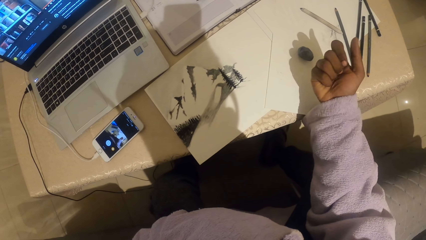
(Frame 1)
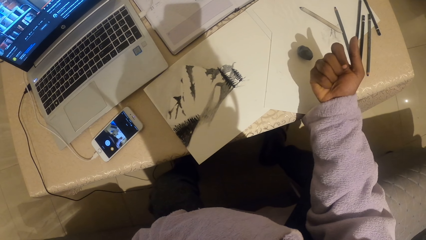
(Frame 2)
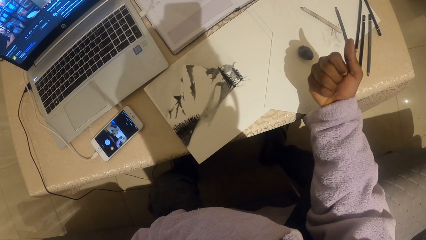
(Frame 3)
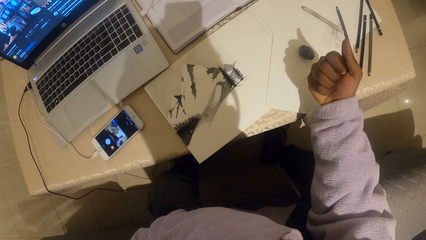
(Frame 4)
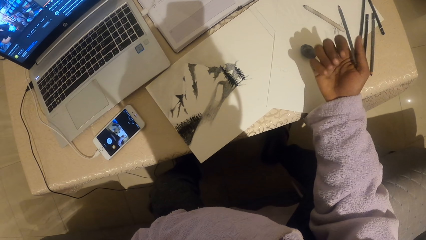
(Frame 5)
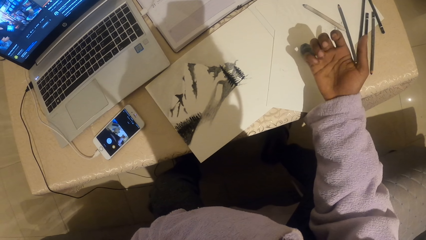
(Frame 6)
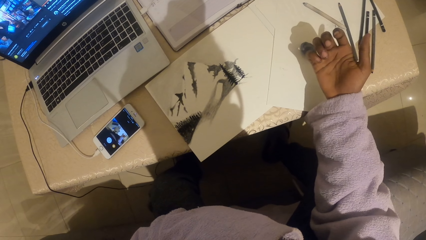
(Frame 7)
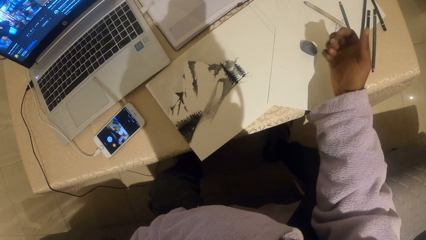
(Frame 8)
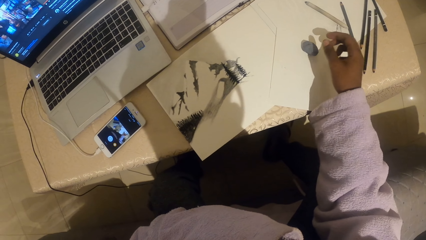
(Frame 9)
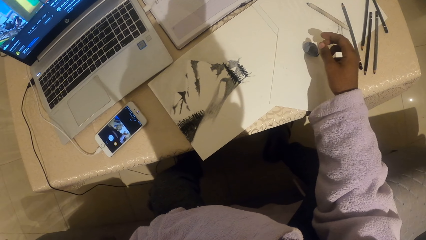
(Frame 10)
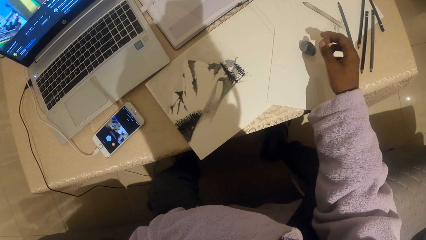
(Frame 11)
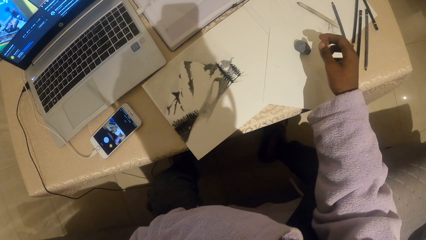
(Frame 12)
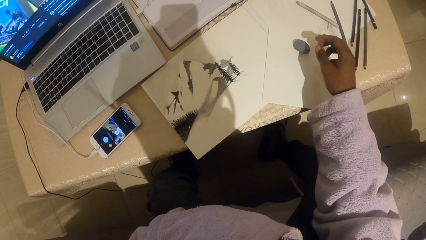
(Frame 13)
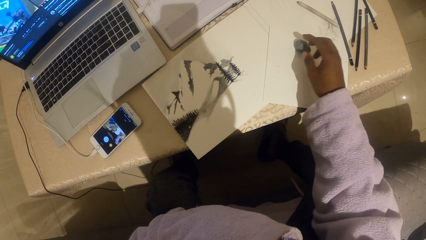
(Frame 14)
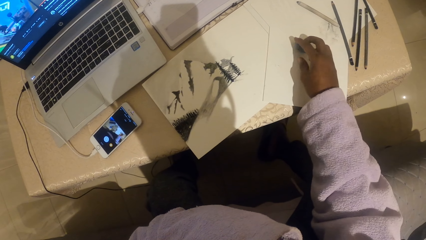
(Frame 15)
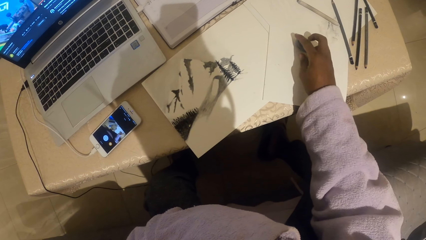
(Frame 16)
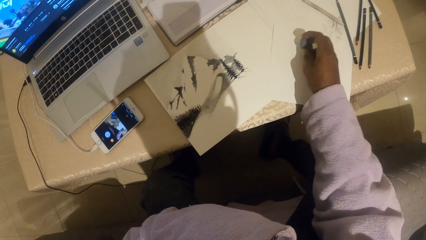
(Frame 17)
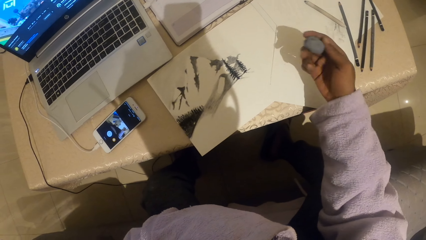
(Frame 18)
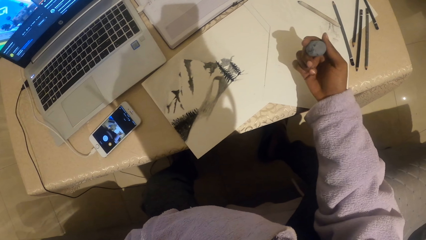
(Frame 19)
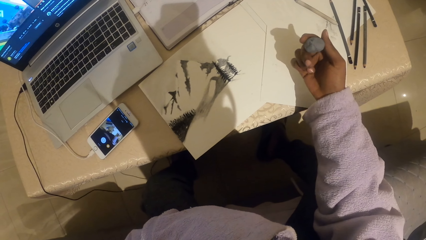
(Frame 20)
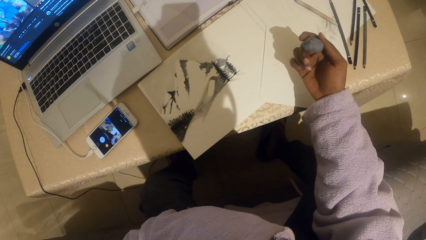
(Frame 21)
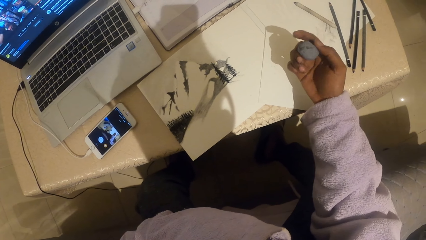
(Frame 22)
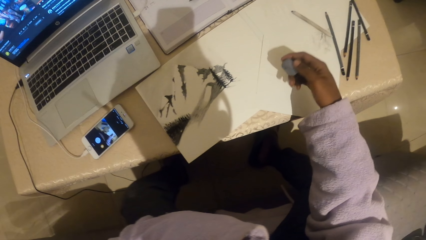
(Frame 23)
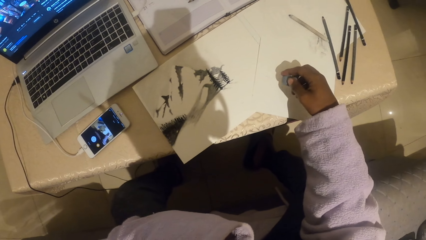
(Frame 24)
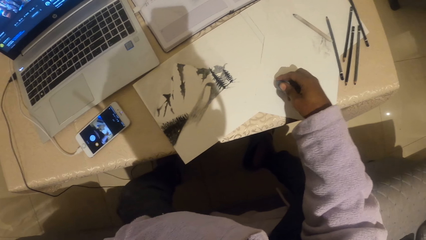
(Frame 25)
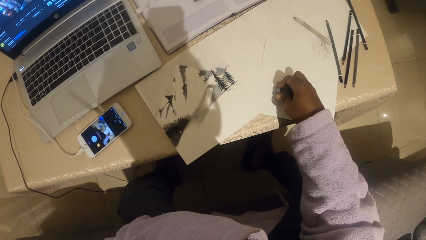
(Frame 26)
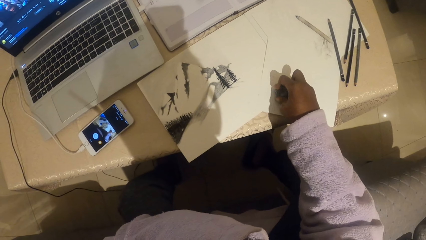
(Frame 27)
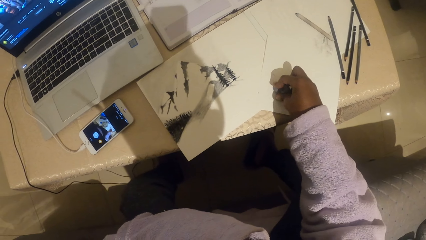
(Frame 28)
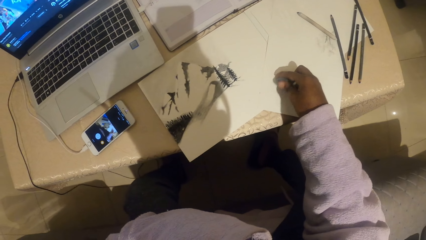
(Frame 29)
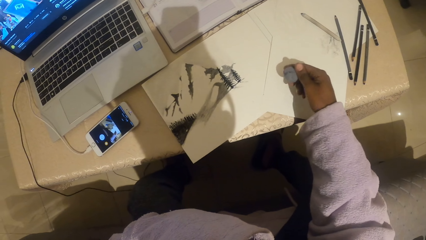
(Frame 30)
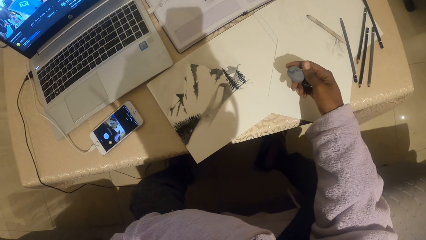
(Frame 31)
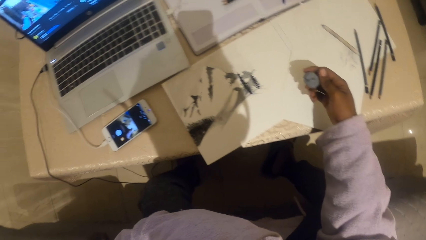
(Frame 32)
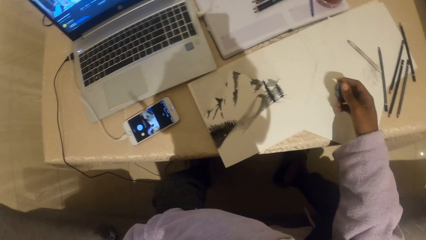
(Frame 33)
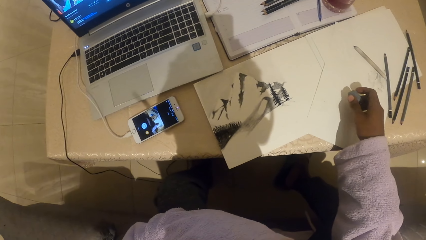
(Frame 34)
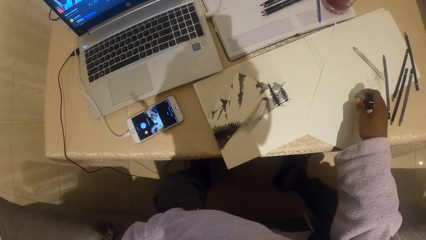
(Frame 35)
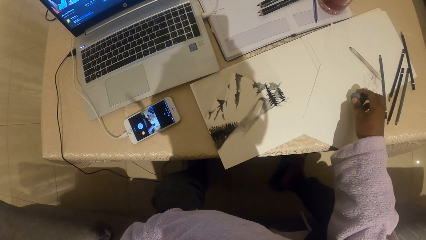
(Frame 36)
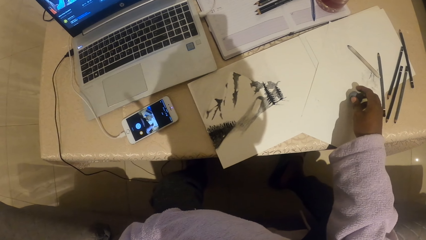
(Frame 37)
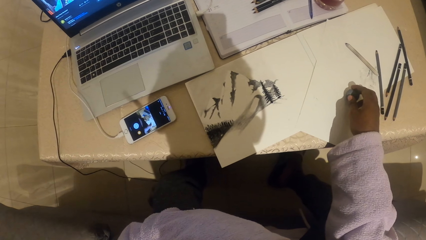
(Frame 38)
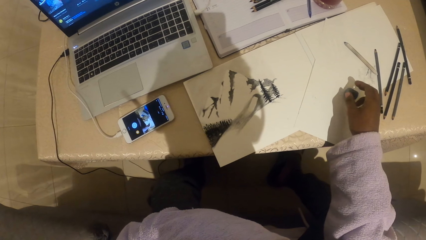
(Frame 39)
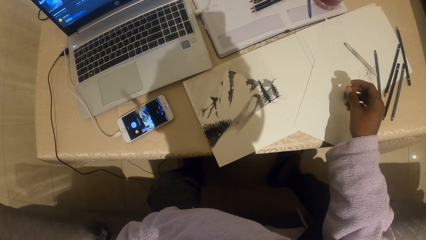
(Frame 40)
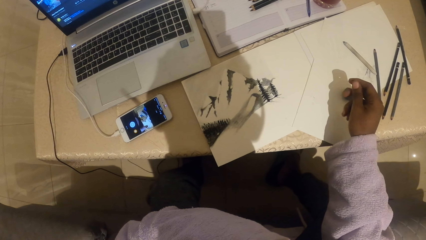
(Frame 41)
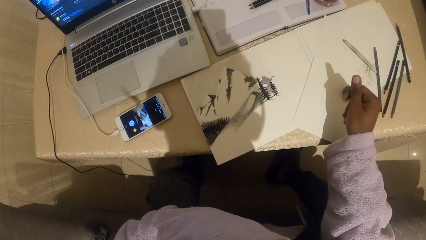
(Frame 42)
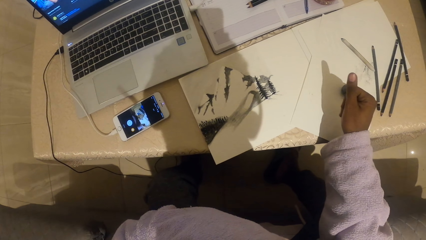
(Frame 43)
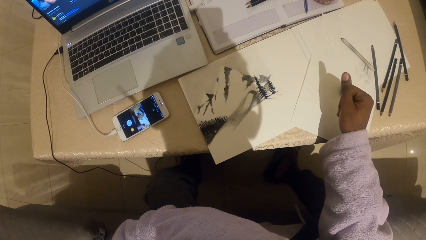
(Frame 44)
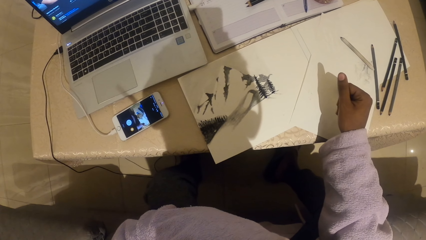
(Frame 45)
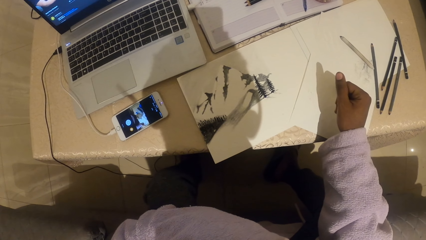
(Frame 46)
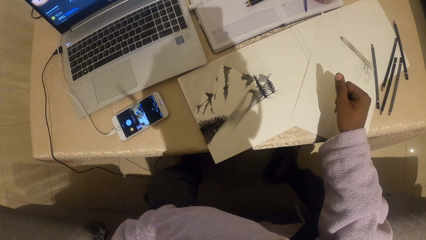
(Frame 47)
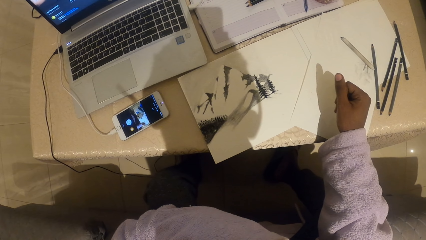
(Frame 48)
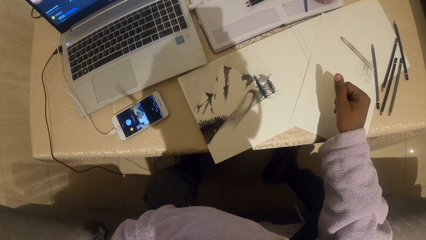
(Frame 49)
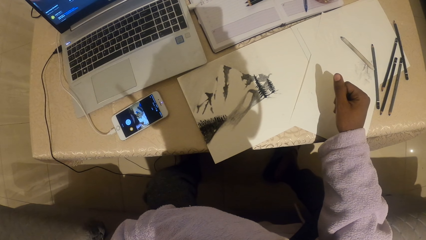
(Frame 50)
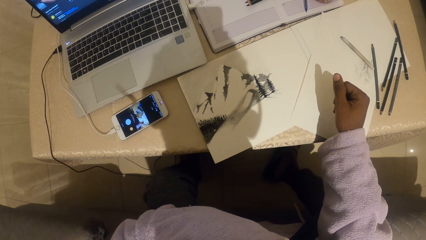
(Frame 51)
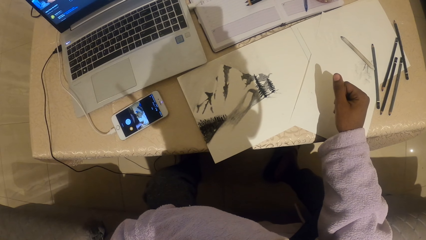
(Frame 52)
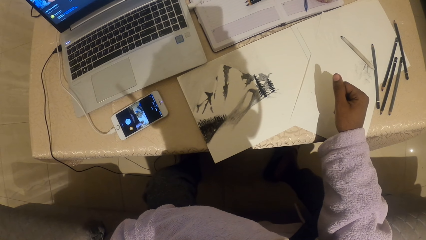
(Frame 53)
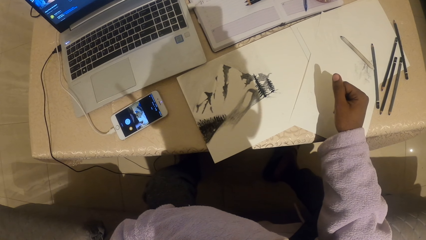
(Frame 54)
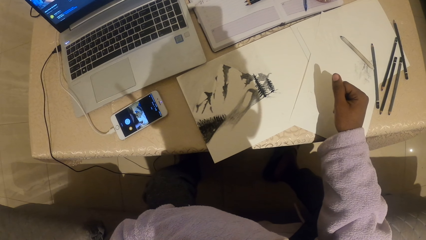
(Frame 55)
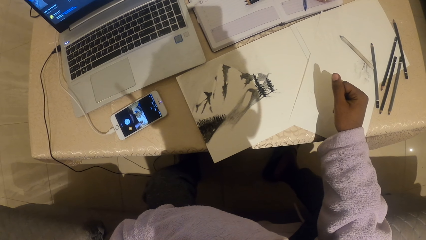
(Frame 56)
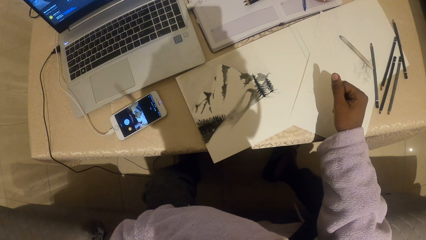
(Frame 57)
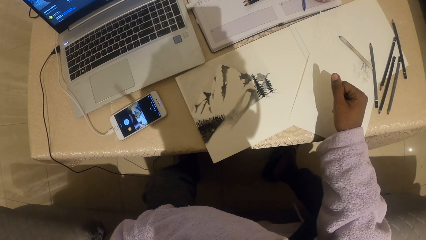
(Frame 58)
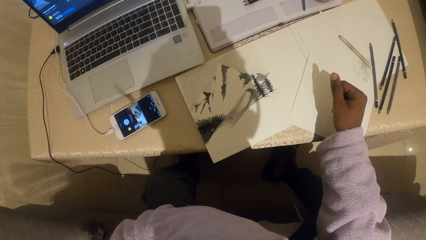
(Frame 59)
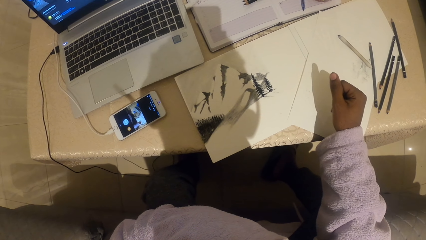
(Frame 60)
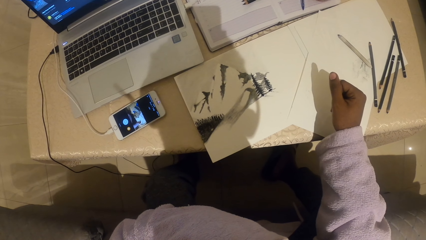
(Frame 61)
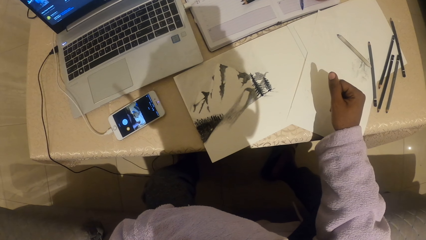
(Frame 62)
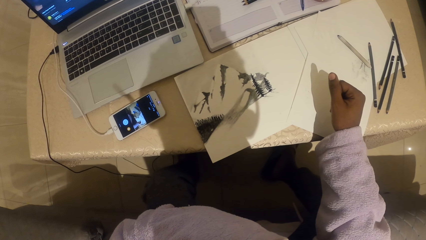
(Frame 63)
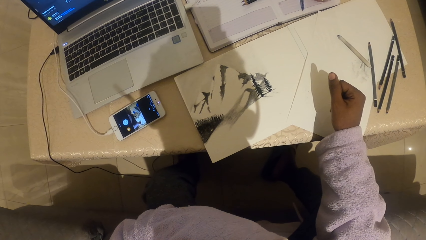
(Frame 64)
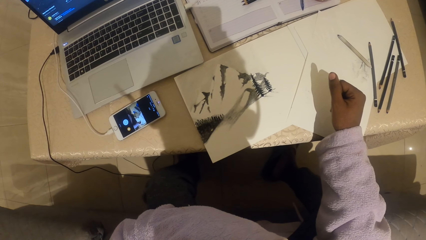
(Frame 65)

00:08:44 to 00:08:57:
The camera wearer stares at his fingers. He picks the eraser or rubber from the table. He holds the rubber. He puts the eraser on the drawing paper.

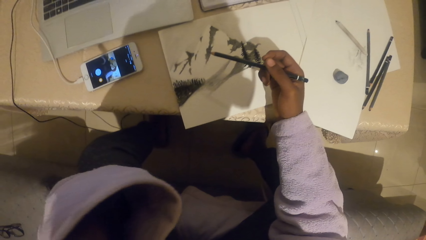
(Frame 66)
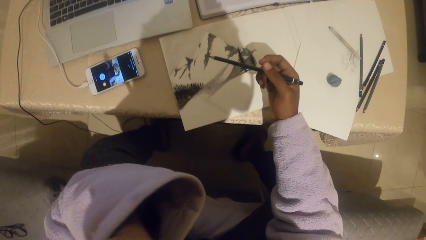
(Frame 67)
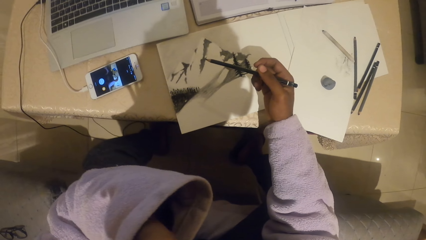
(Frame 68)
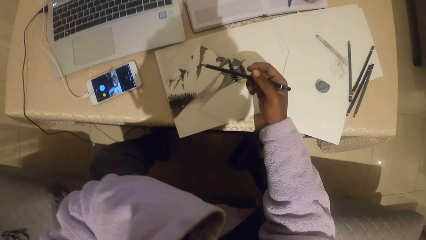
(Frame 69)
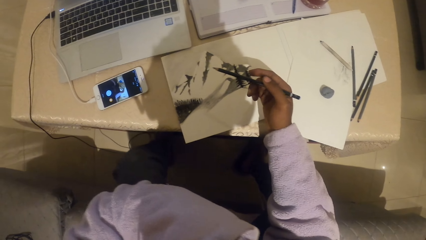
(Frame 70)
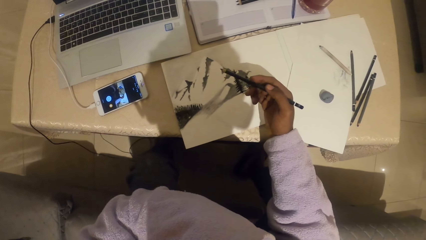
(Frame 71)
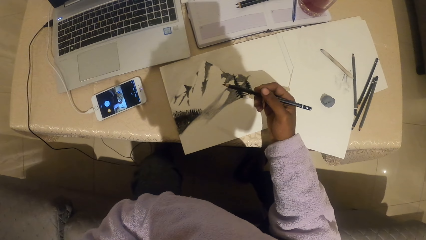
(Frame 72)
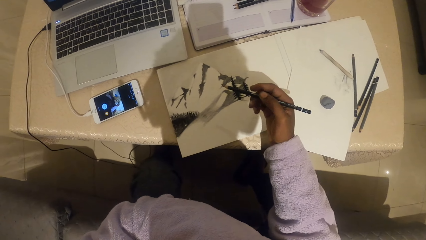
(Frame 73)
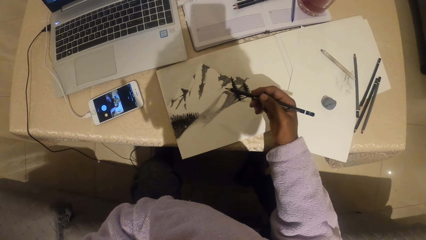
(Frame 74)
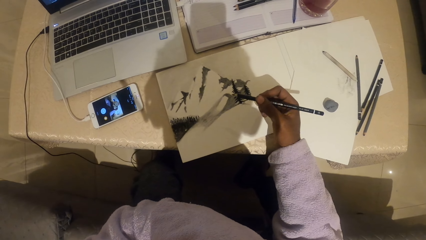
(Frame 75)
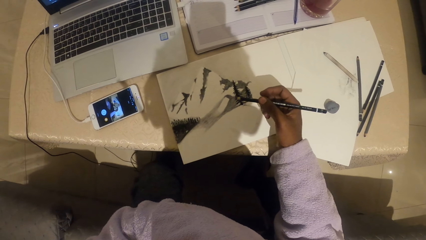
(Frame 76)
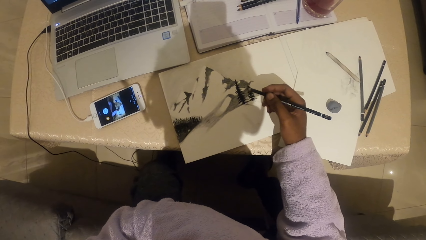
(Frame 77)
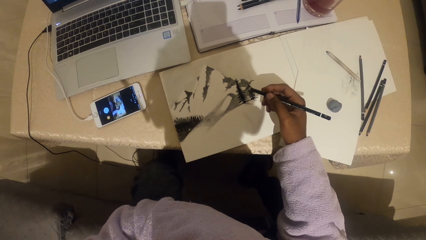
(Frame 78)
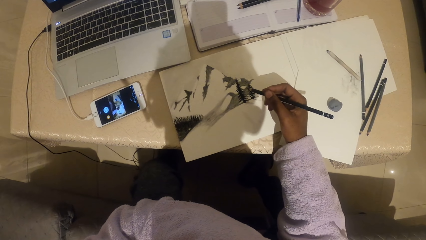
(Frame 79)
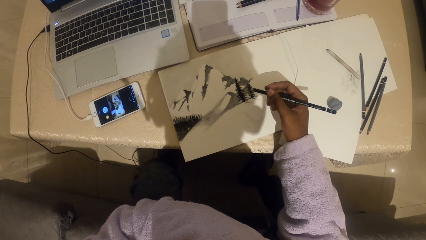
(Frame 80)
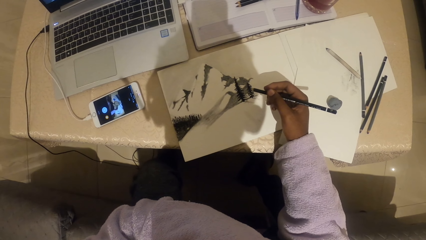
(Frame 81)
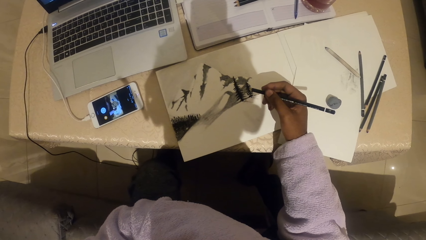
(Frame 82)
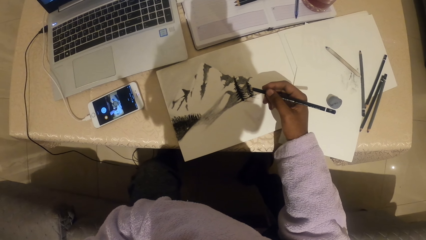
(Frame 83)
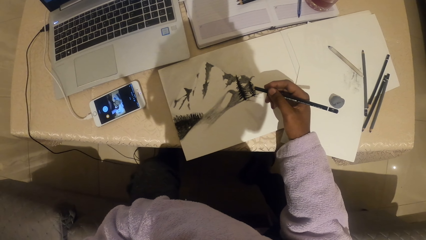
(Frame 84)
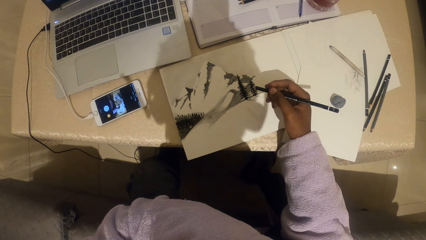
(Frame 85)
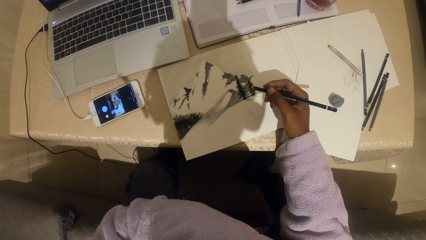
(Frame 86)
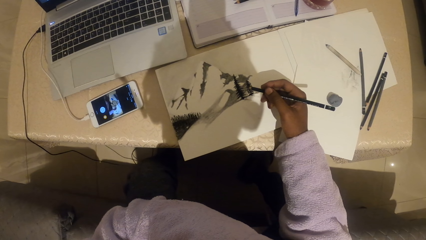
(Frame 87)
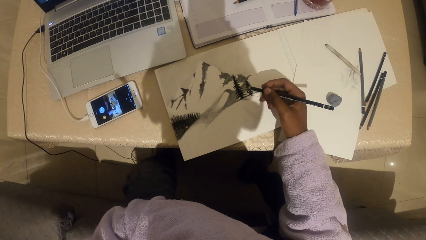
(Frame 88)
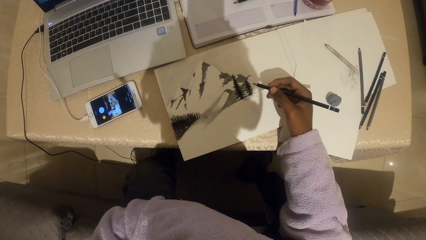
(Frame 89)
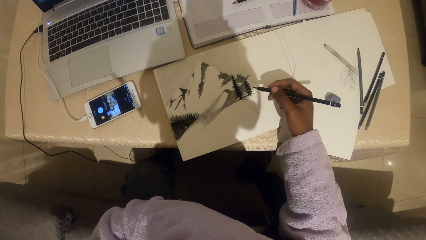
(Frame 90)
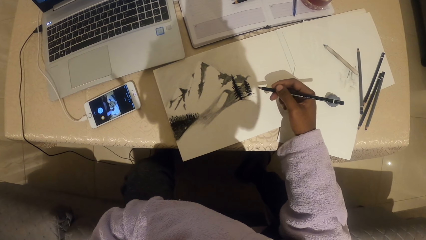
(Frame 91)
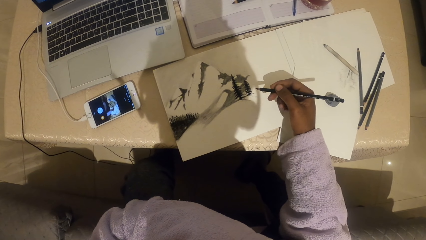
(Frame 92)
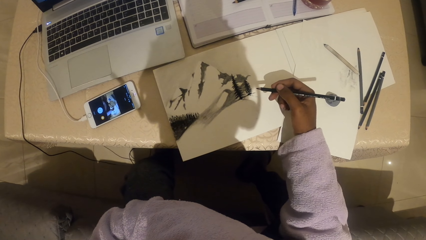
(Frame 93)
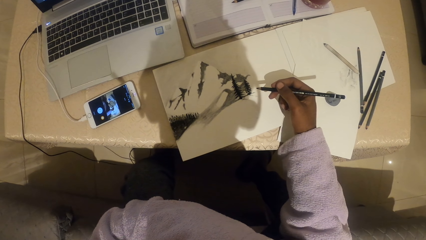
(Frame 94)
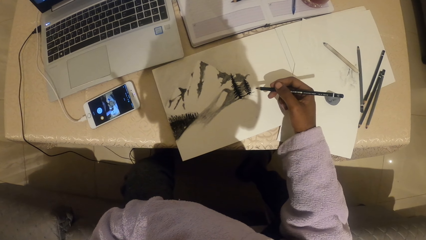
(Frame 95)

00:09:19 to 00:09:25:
The camera wearer looks at the drawing on the paper.
